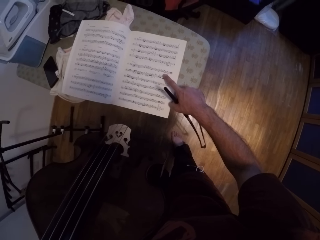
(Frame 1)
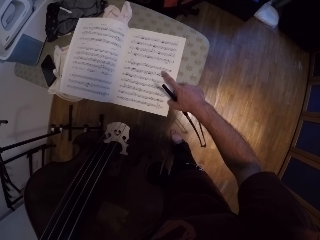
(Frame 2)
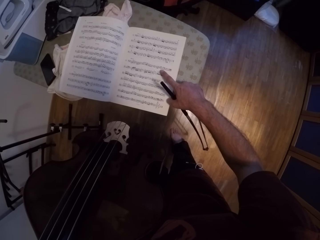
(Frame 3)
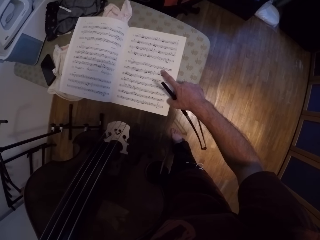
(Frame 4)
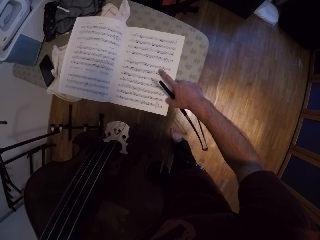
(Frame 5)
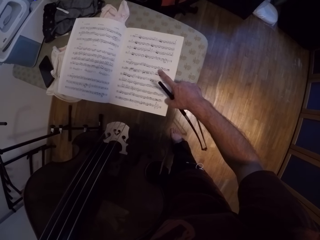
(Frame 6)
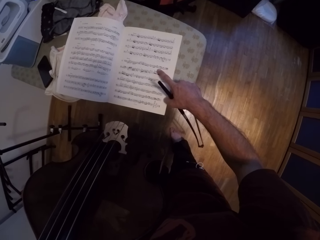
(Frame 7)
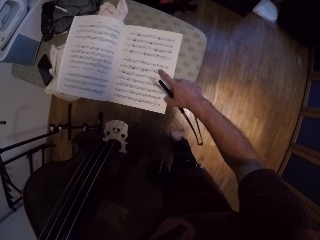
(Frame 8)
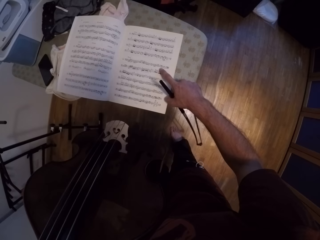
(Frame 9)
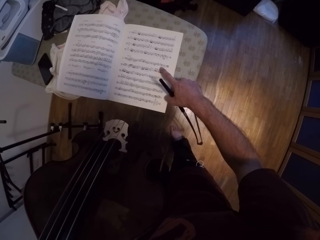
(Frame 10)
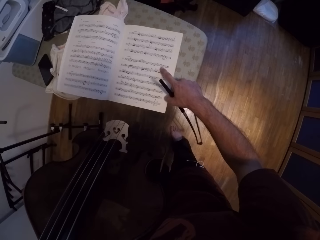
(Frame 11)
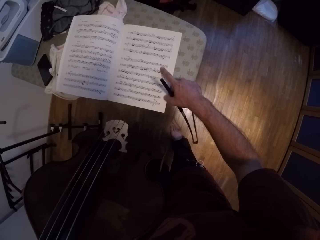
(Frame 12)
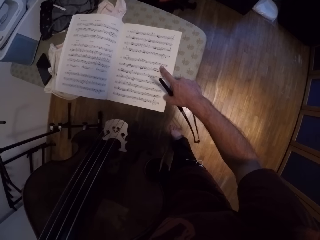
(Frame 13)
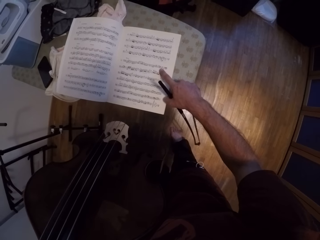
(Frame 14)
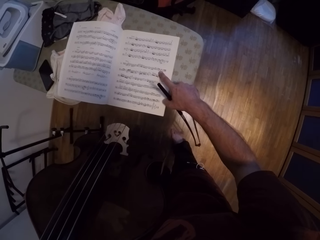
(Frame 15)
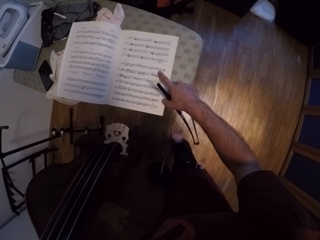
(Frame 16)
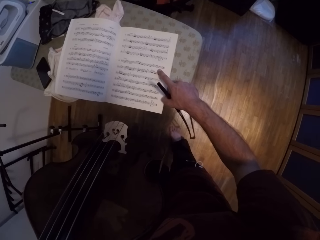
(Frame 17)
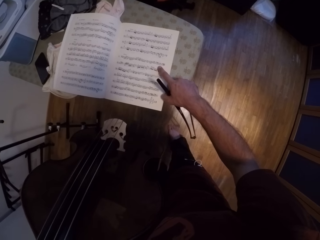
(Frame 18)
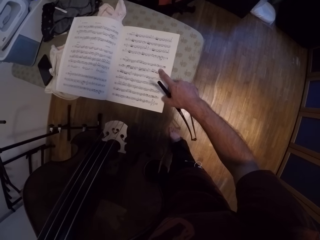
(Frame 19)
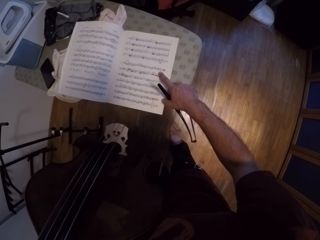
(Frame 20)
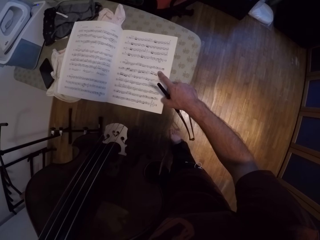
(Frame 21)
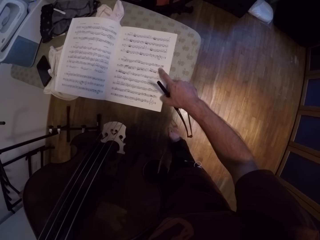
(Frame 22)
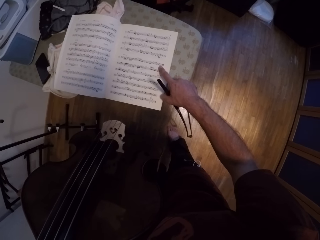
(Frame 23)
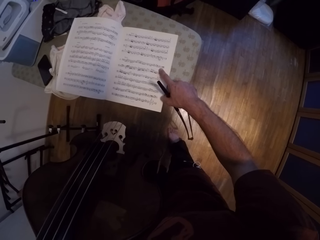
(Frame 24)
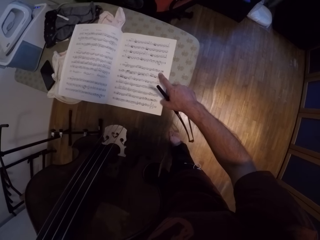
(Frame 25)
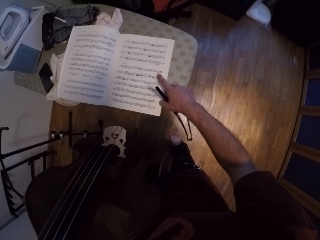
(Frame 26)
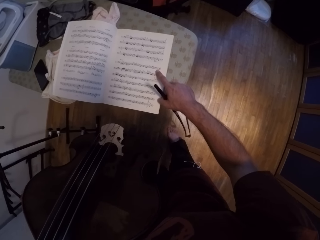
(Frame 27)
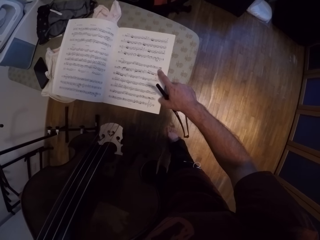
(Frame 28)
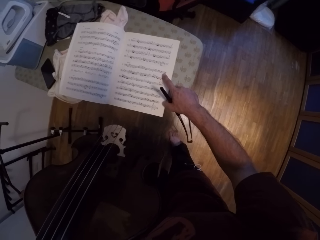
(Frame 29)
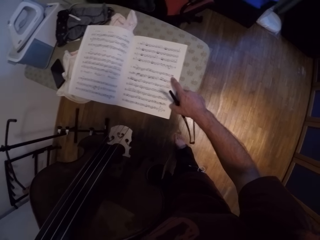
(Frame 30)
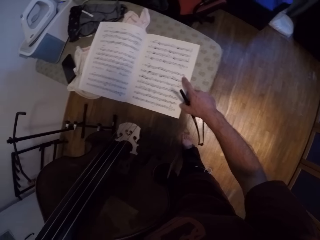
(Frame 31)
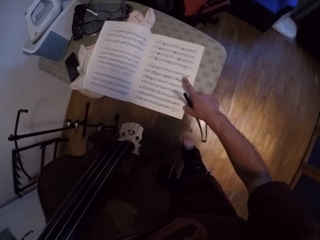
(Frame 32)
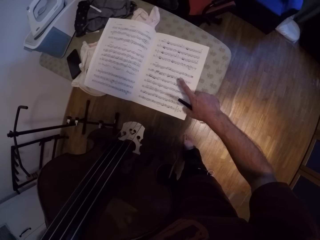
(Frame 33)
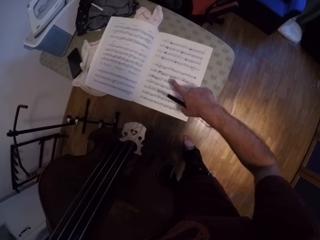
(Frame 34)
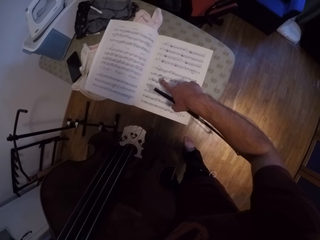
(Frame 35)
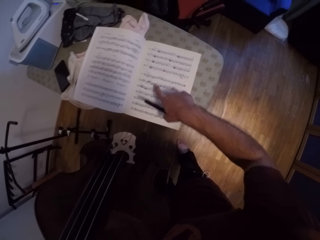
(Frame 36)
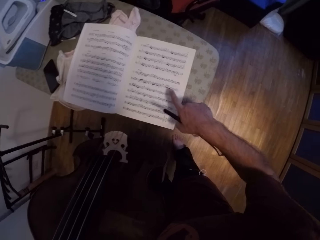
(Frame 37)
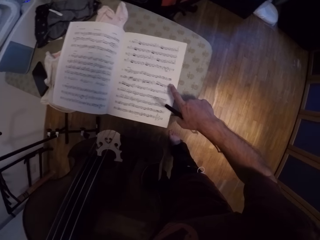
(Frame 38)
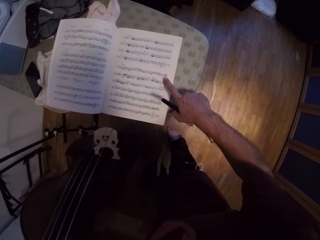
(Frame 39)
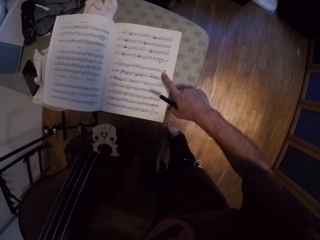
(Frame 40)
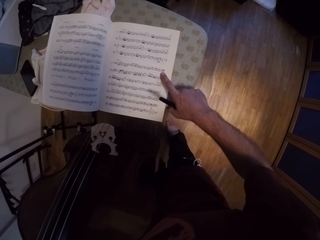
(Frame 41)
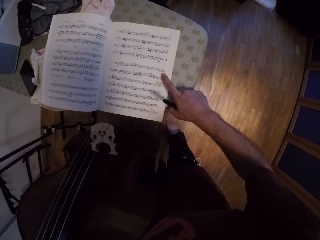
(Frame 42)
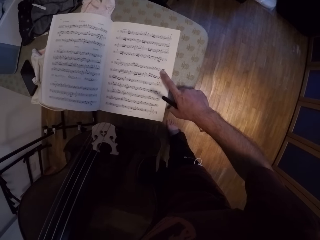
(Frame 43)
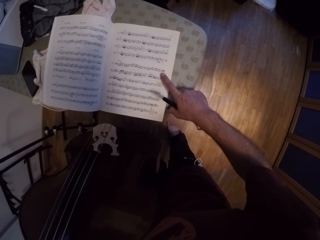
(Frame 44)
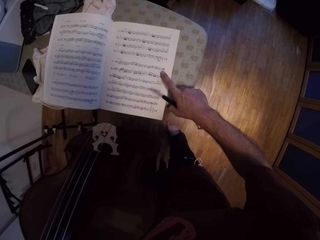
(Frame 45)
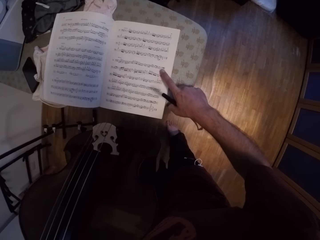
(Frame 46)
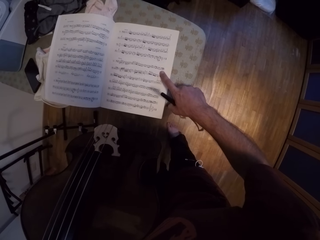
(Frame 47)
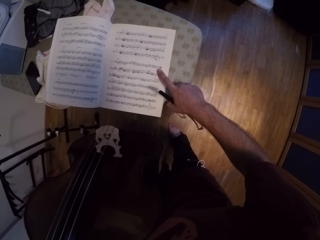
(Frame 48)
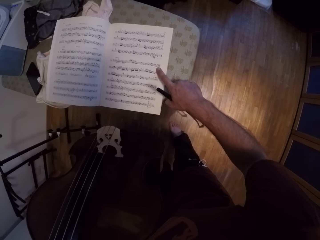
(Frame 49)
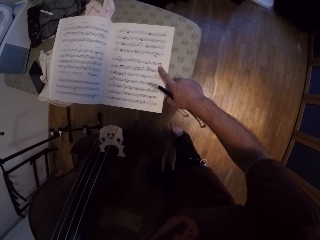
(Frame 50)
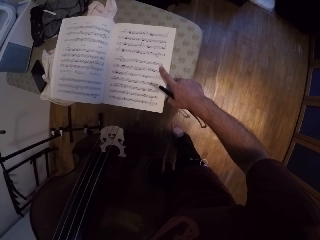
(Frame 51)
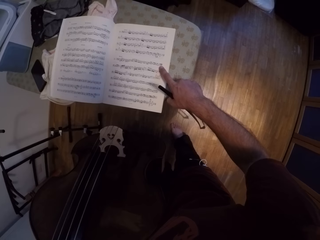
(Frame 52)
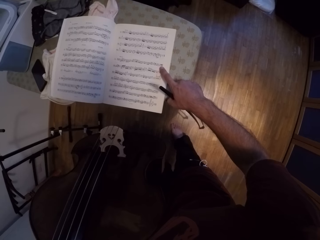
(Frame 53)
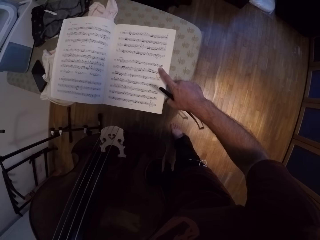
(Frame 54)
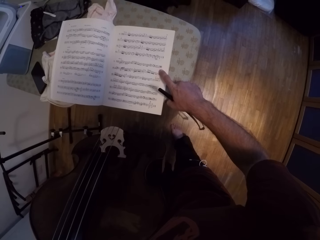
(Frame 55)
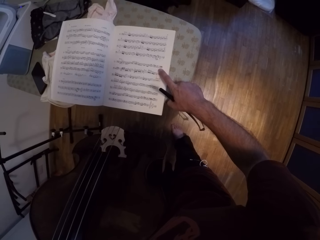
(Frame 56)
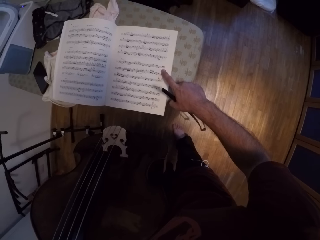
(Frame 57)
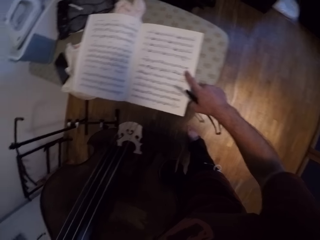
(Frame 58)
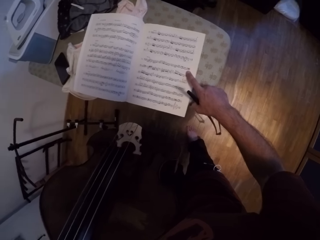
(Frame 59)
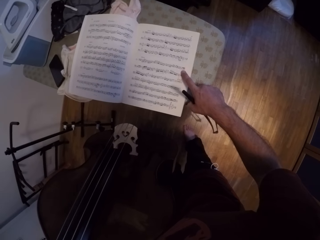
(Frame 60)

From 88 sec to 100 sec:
The camera wearer reads the music book.

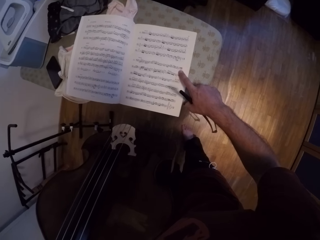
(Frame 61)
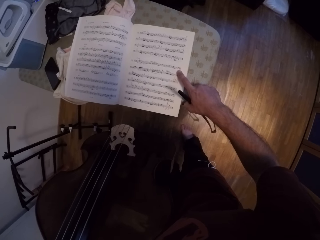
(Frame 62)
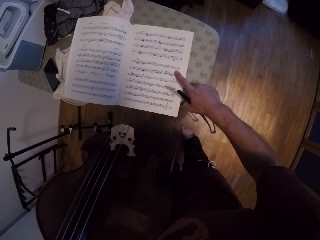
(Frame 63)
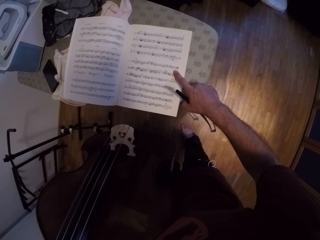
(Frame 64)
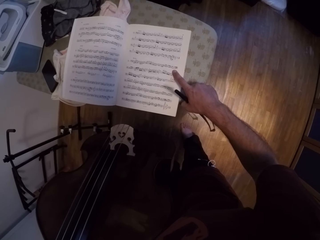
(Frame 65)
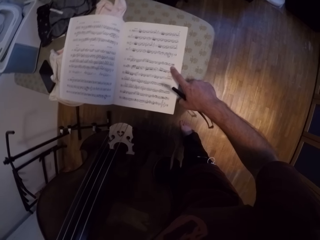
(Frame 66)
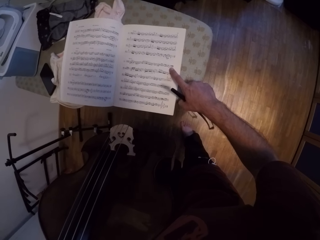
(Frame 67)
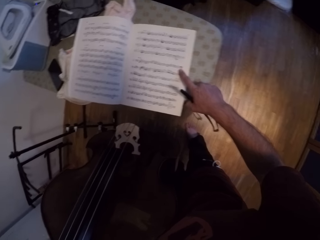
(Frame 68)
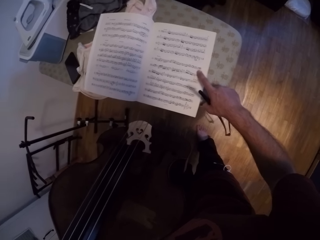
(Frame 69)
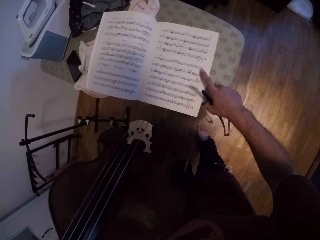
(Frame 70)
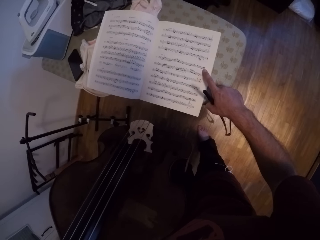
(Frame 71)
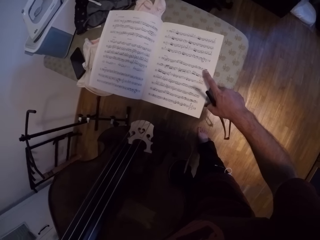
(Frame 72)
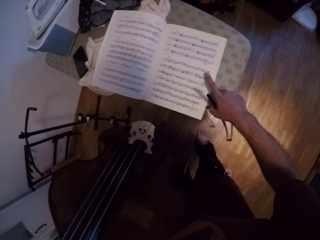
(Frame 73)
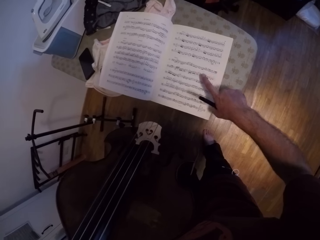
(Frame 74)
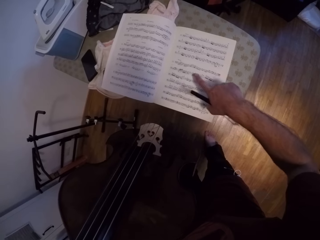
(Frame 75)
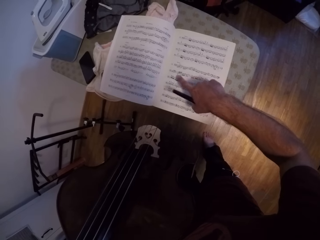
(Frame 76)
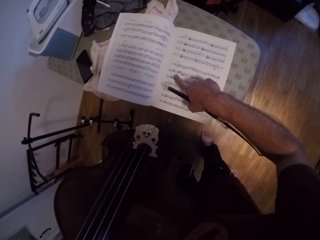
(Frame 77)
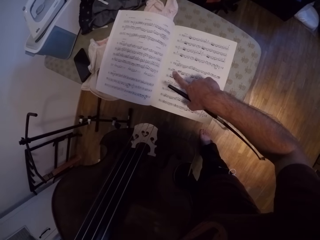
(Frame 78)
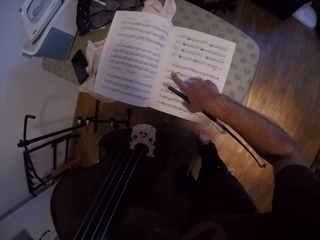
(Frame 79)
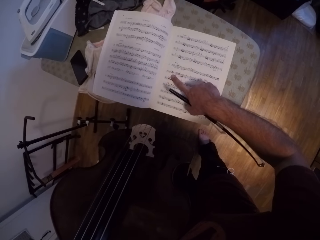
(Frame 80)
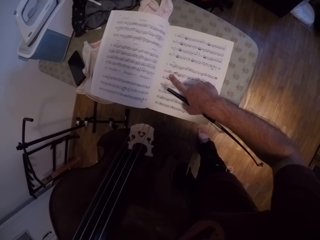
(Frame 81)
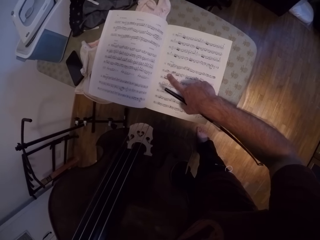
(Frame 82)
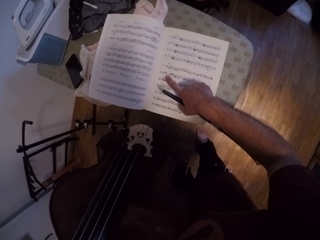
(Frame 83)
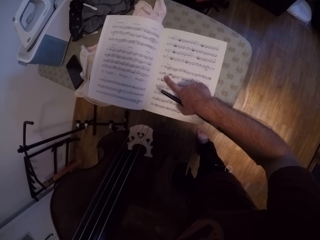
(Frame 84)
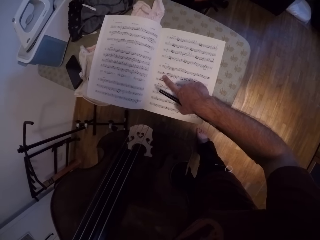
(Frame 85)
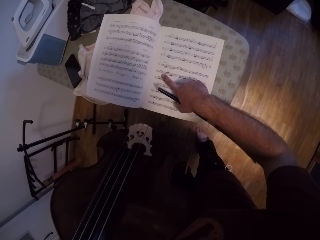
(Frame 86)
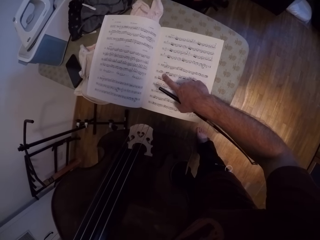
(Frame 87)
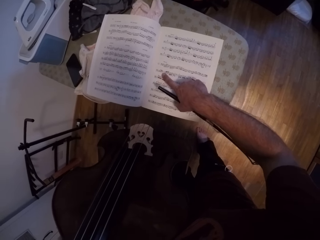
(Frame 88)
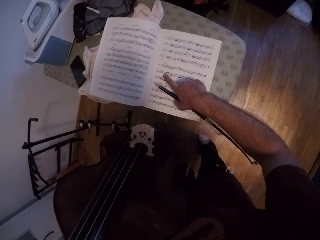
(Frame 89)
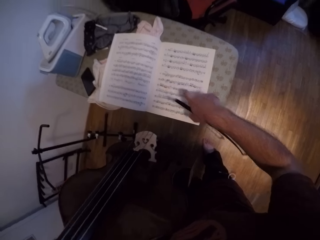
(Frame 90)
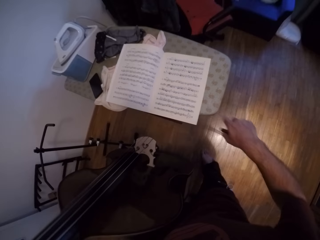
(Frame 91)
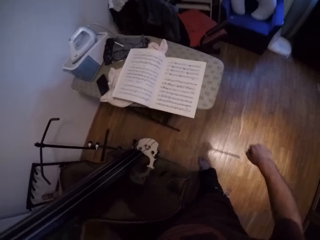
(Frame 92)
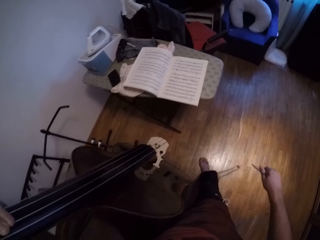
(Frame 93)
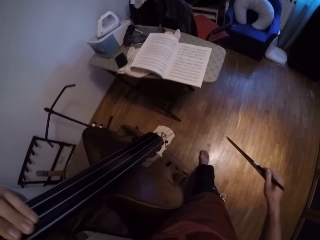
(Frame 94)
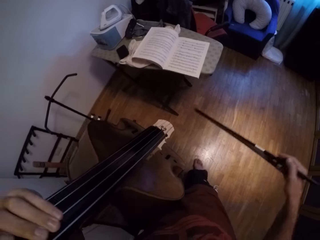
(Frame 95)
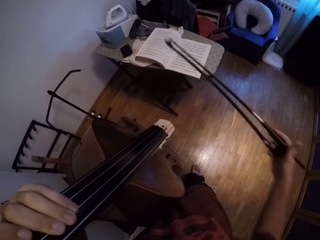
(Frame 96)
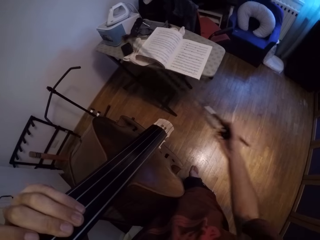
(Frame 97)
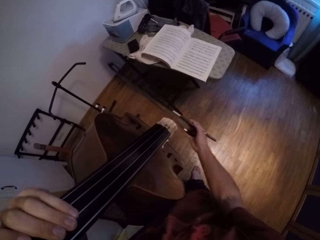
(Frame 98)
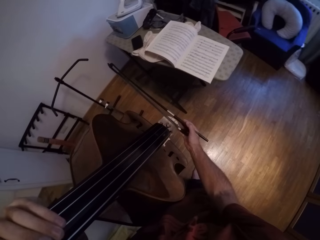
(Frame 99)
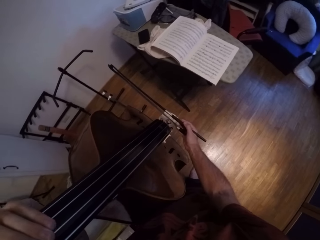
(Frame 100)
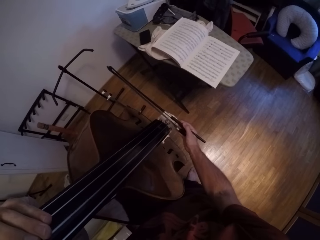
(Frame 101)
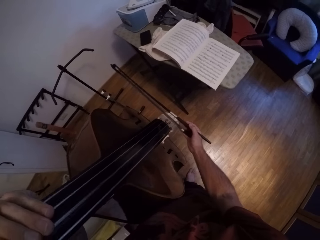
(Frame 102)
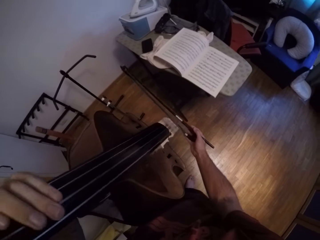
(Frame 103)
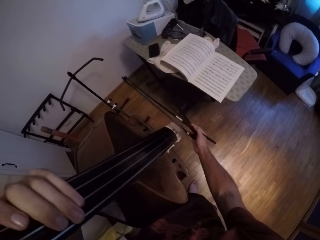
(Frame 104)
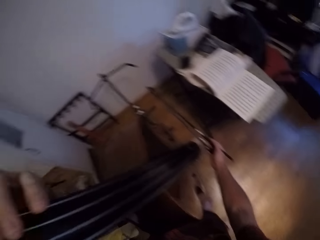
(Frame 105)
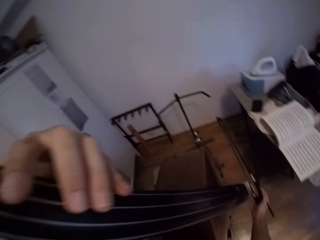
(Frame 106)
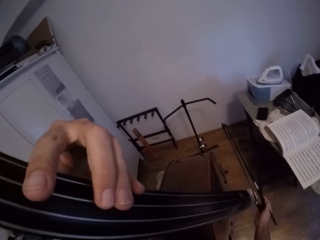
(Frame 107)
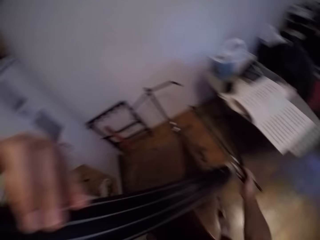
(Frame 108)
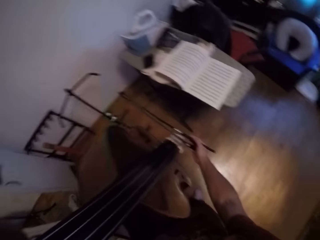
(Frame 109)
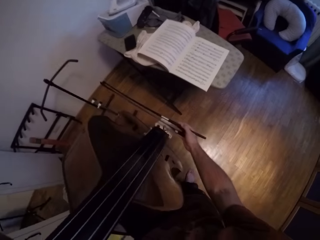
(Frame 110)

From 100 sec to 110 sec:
The camera wearer moves their hand around the music book page. They remove their hand from the music book page. They move the metallic stick towards the guitar. They place the metallic stick on the guitar. They play the guitar with the metallic stick.
